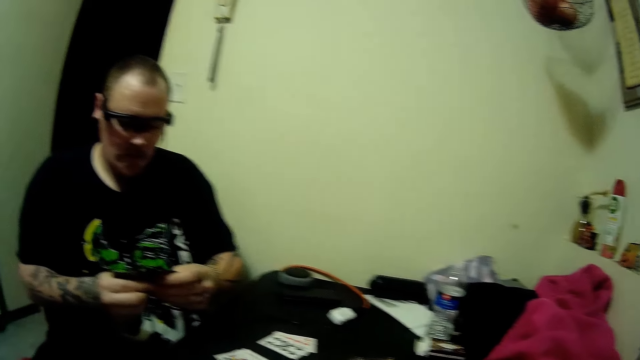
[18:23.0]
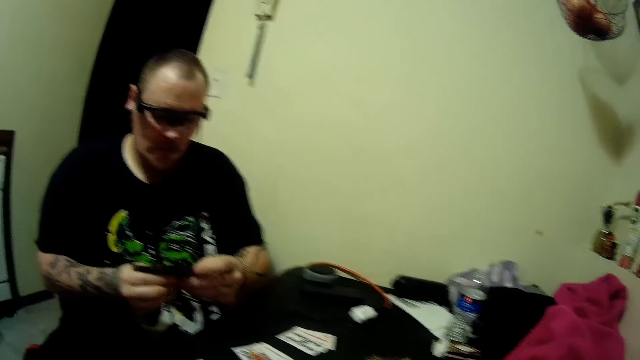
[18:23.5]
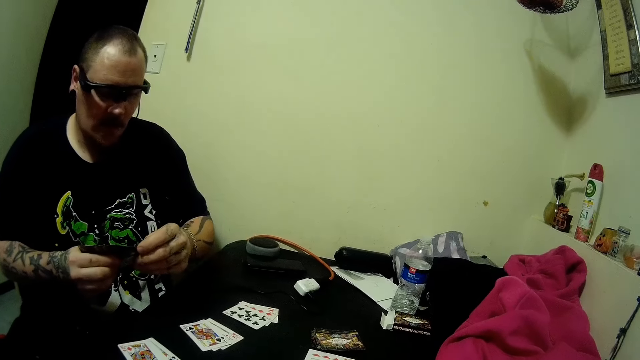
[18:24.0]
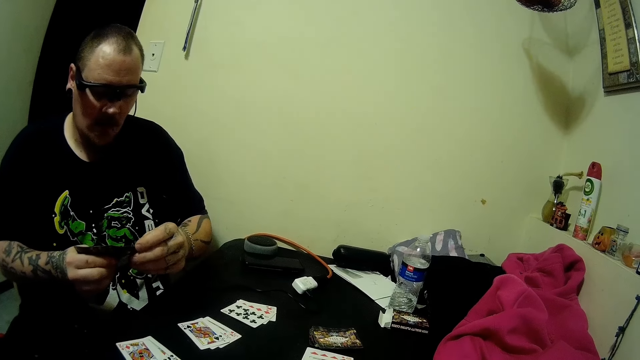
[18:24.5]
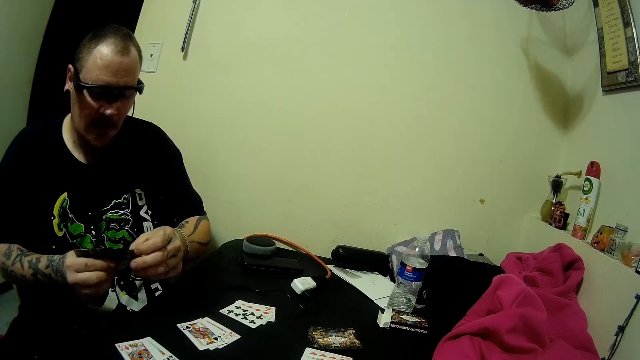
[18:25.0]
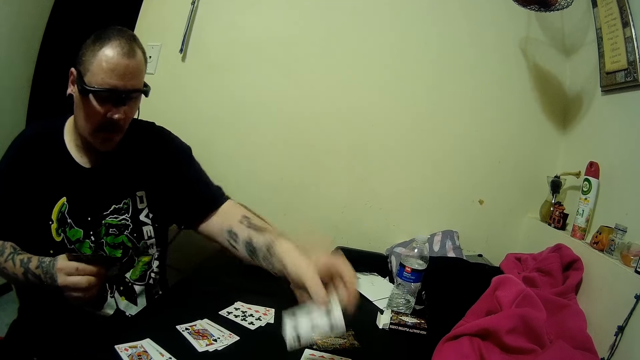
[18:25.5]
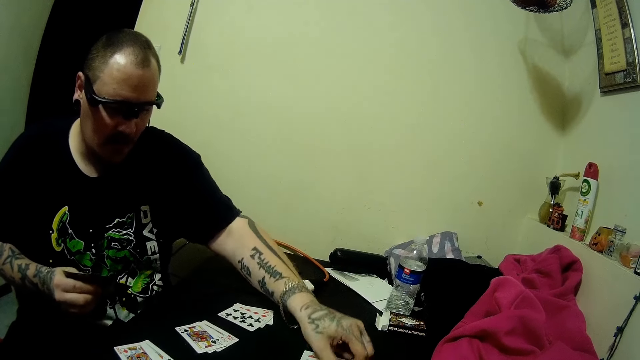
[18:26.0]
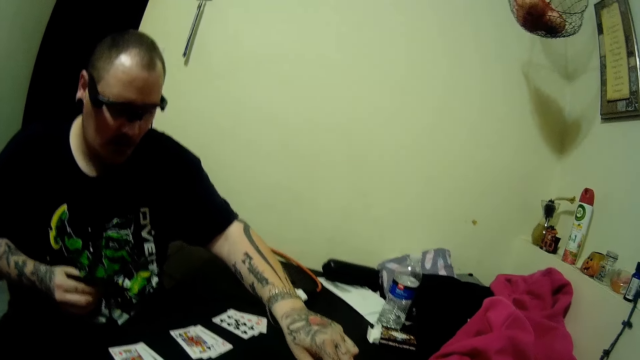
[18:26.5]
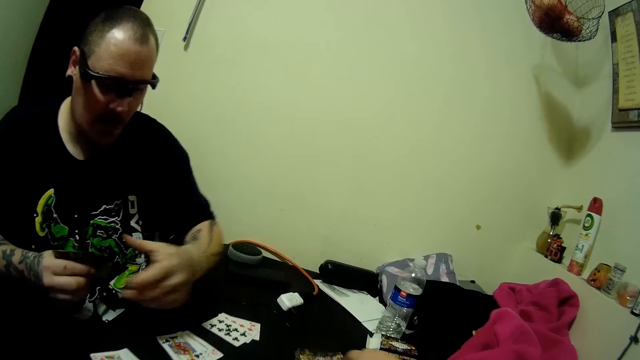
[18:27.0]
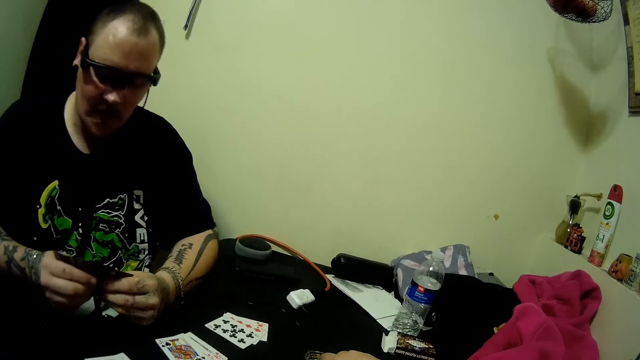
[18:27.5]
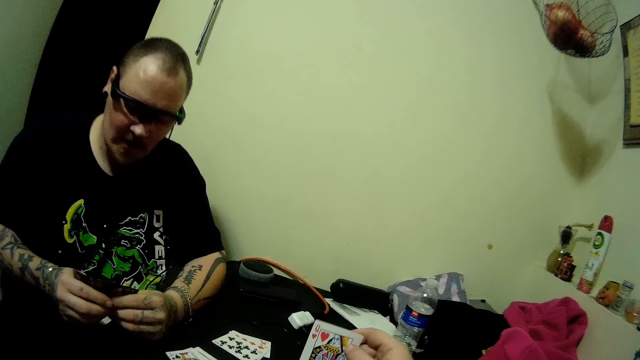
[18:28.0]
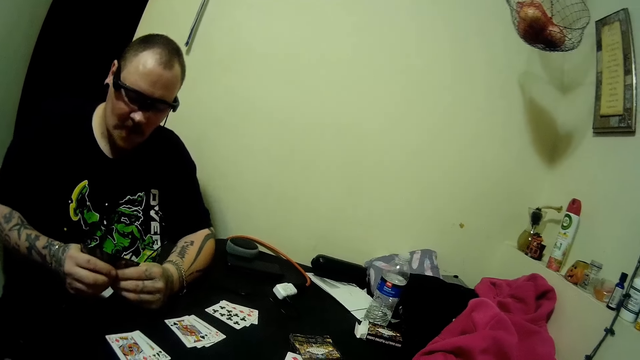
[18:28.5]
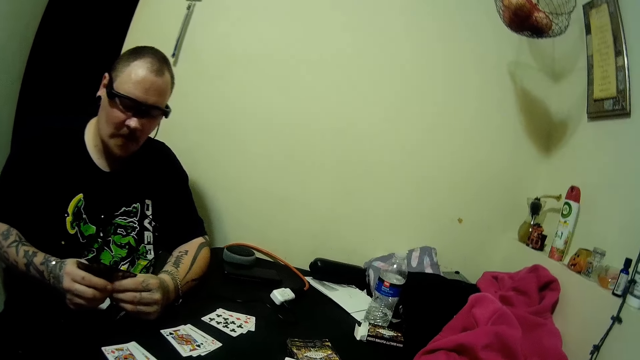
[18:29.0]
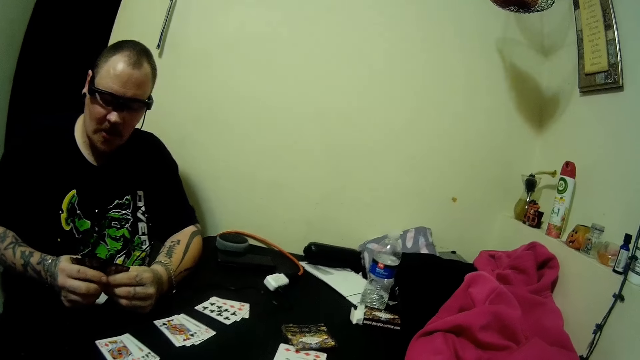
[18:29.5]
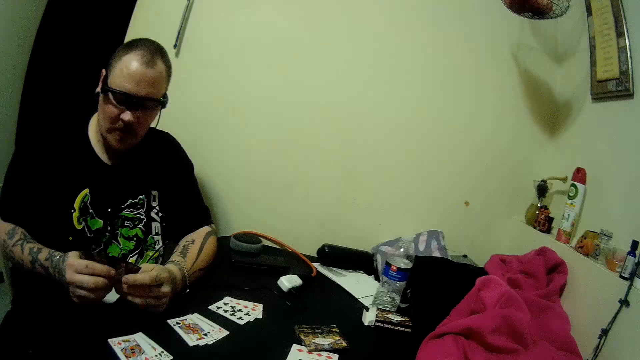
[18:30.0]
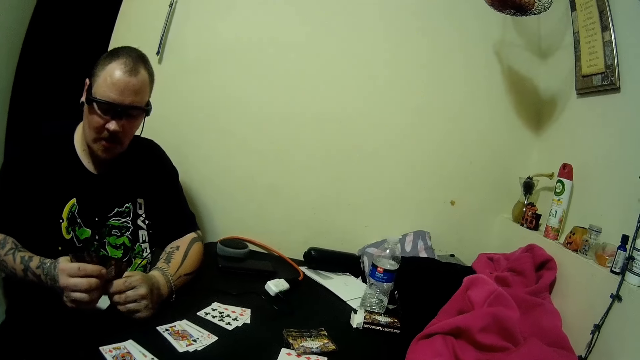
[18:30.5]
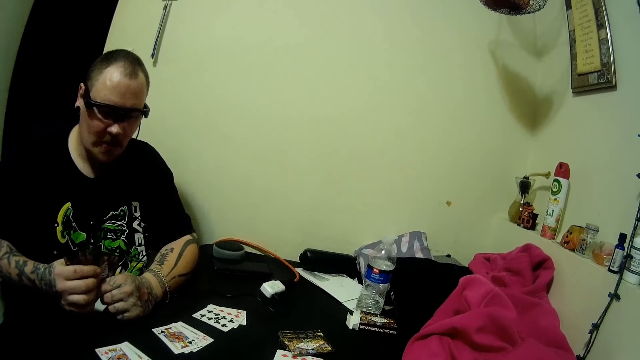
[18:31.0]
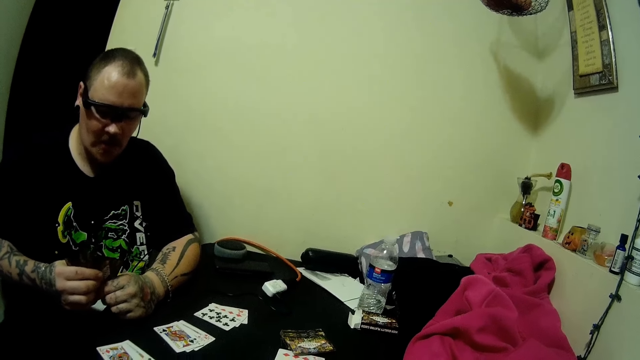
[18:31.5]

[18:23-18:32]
A man drops some cards on the table. The camera wearer picks up a card on the table. The man holds his cards and looks around. The camera wearer looks at the card. They look around.

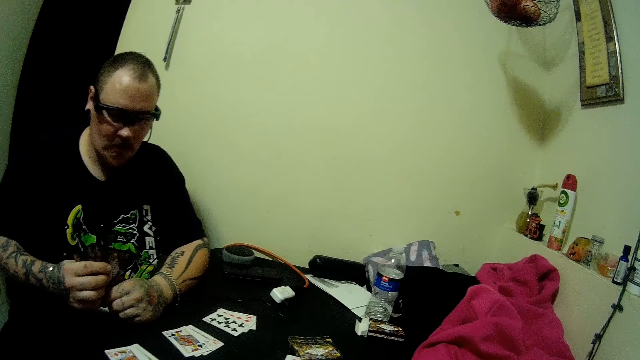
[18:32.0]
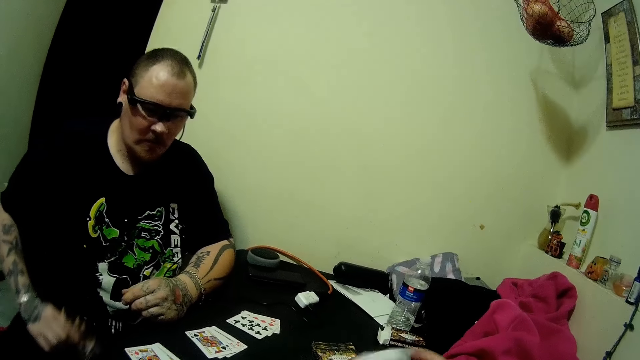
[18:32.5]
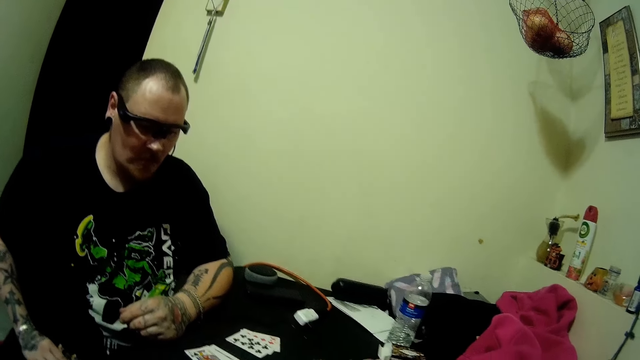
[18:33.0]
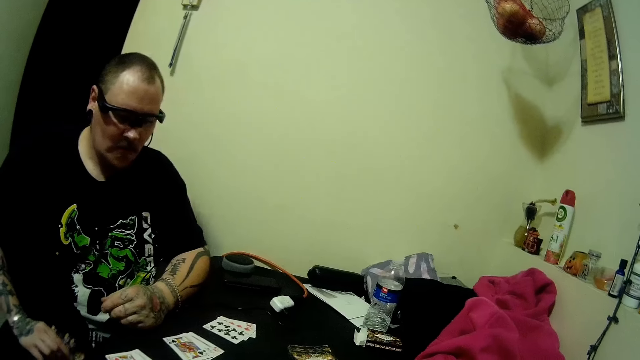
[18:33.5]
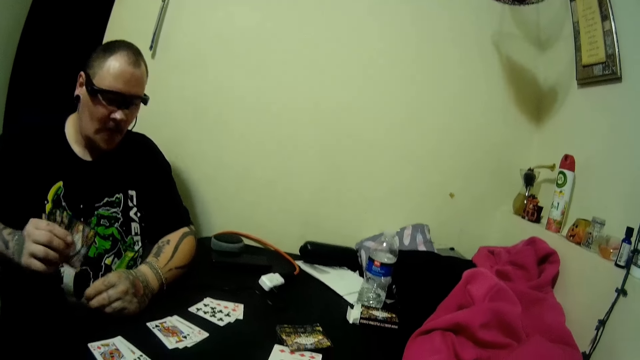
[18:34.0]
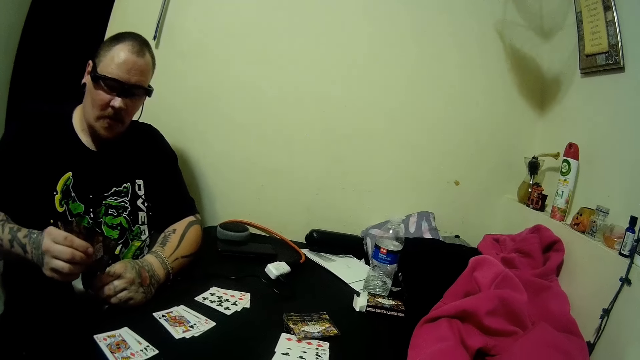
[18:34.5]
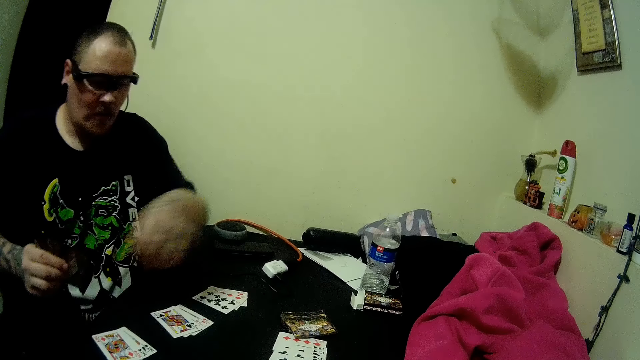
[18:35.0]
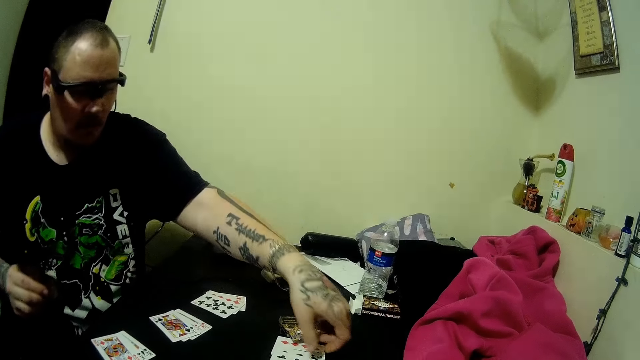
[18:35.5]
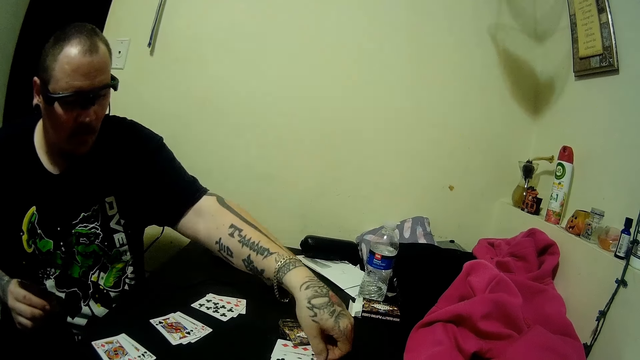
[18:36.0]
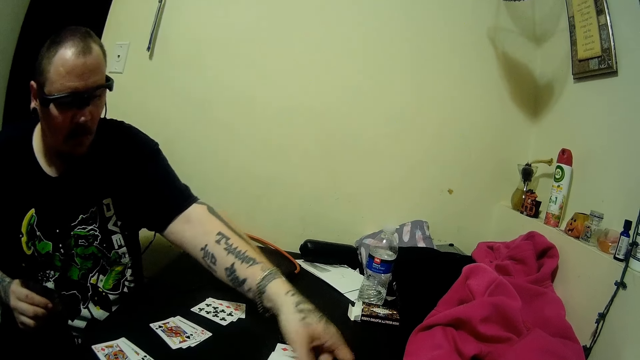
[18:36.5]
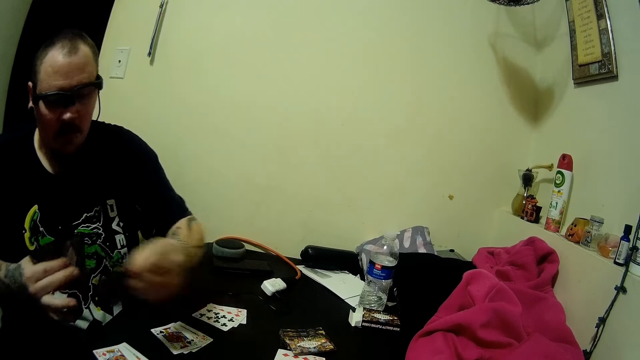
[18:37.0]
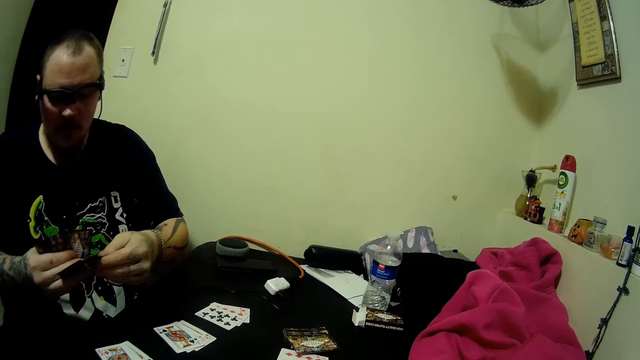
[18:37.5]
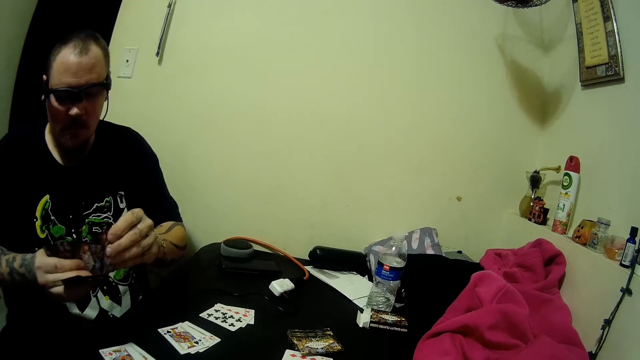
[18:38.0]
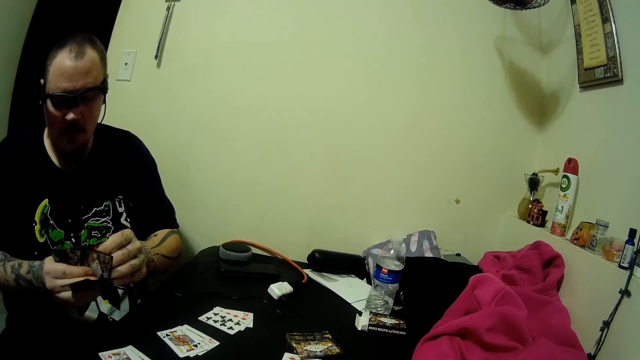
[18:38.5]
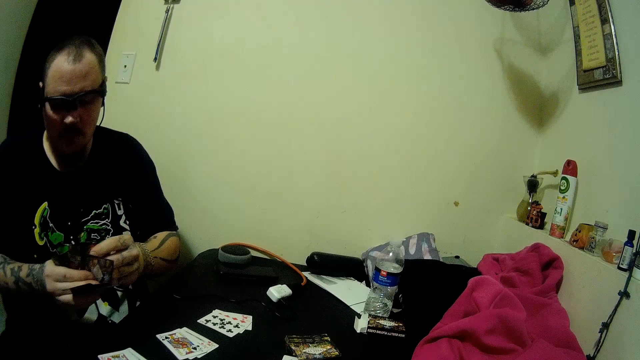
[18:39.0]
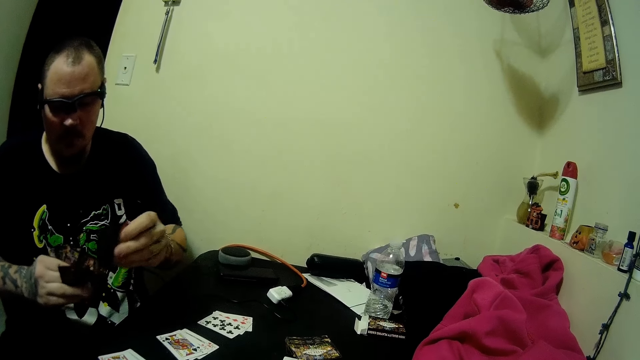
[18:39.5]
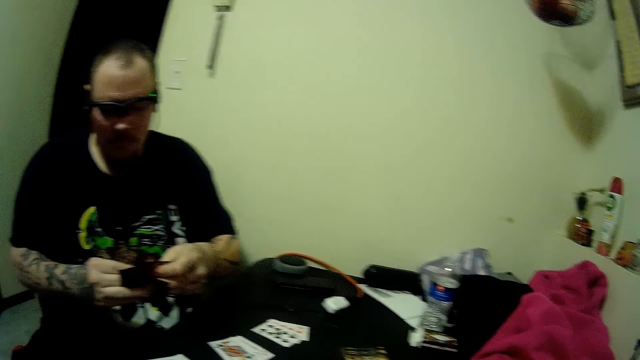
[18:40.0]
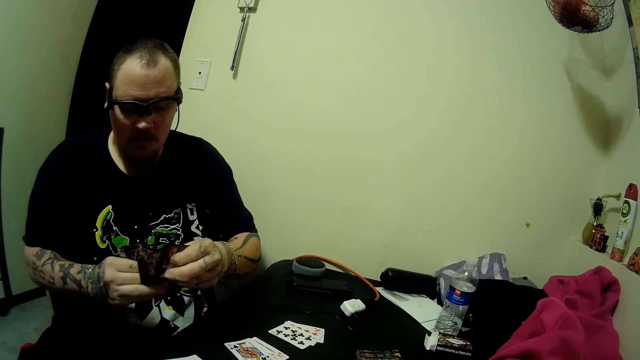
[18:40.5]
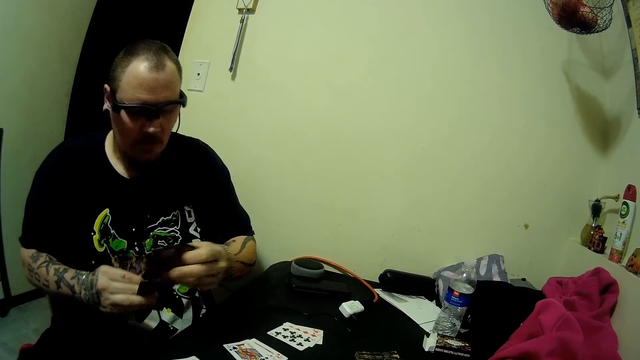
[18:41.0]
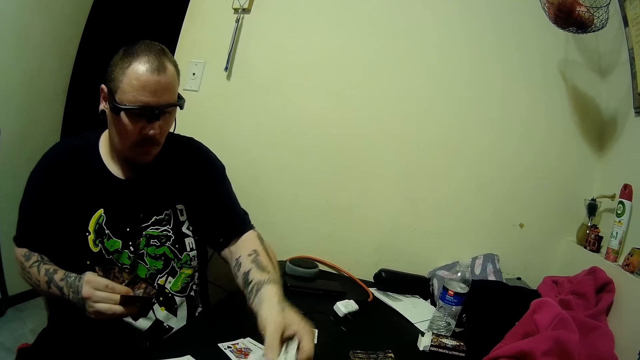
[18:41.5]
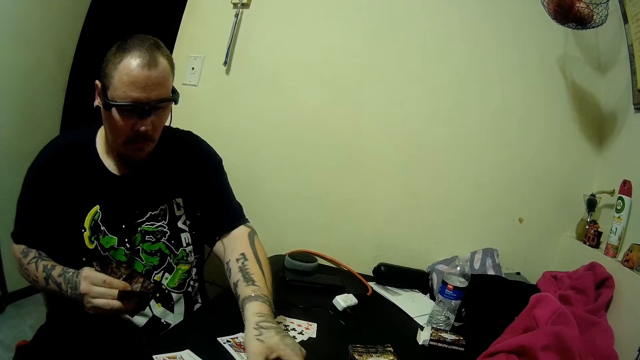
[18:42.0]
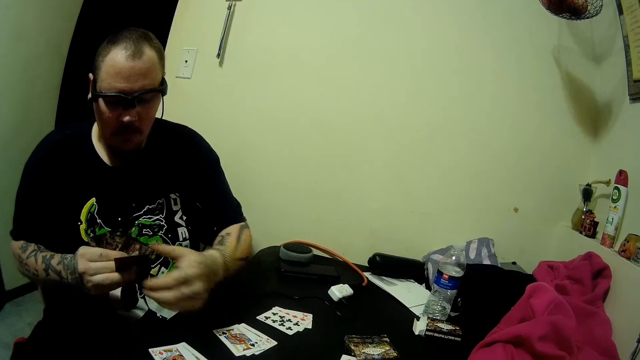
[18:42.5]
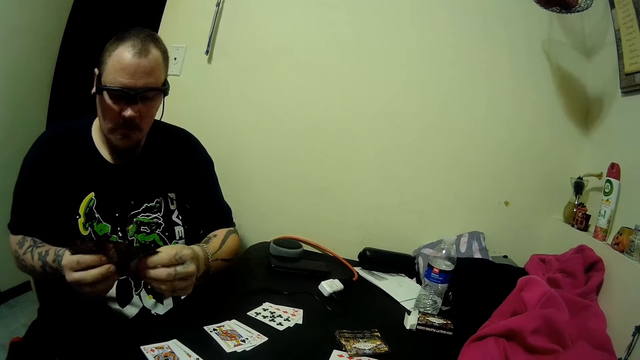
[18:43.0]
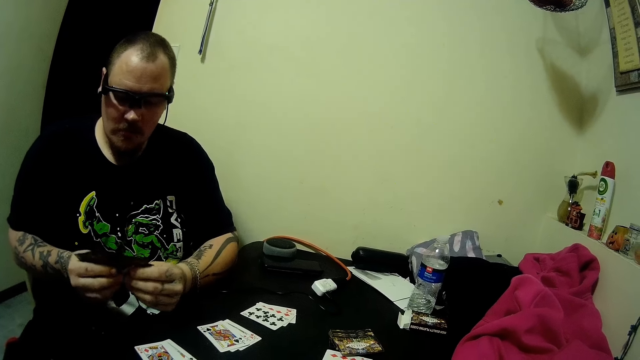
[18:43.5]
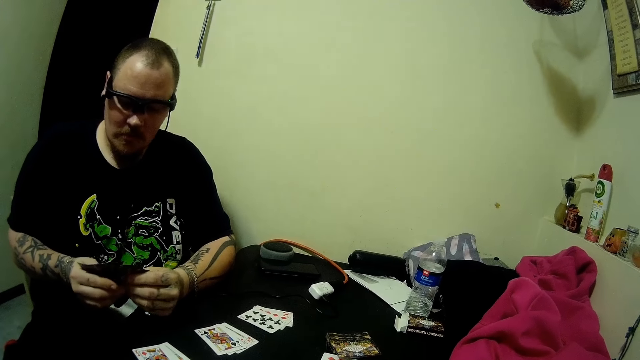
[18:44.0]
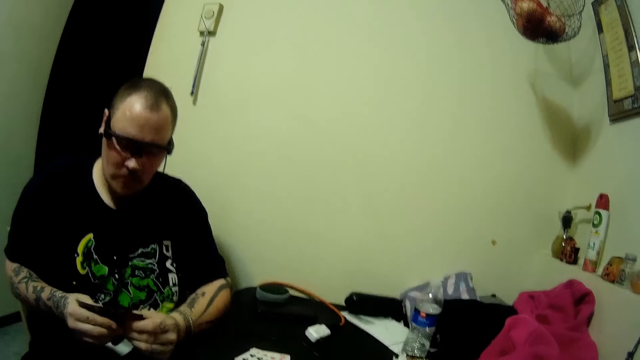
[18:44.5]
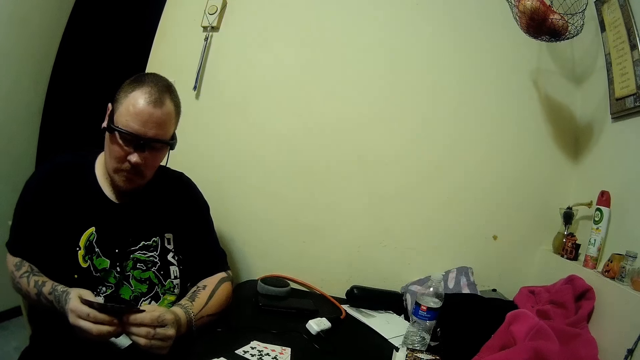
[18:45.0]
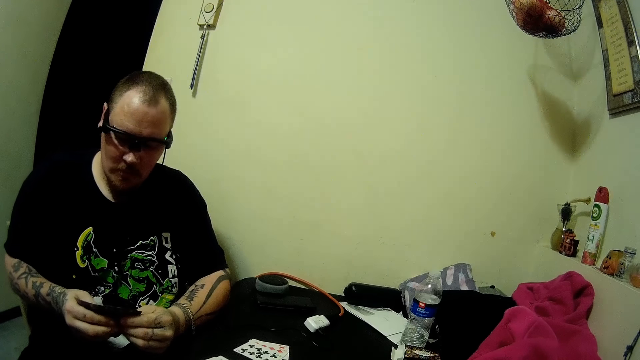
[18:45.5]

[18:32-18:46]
A man puts his right hand on his thigh. The man looks around, moves his hands around and holds his cards. The man picks up some cards on the table and arranges the cards in his hands. The man drops some cards on the table and arranges the cards in his hands.
